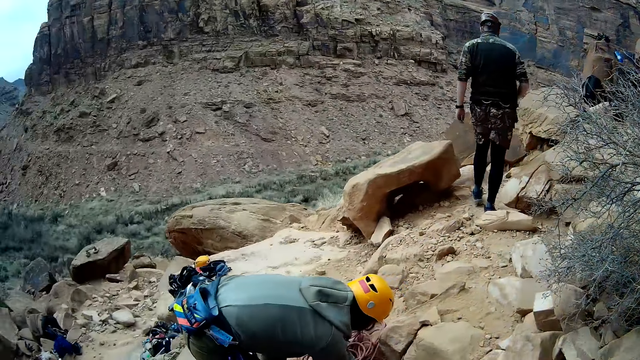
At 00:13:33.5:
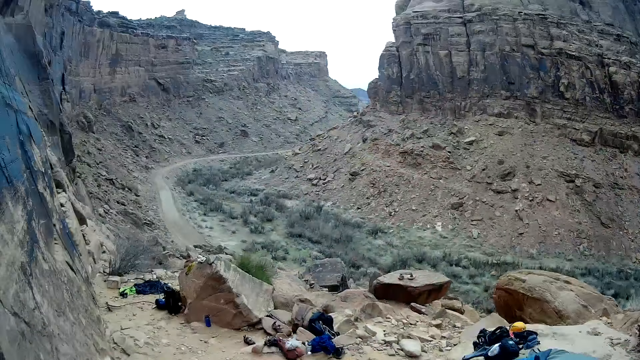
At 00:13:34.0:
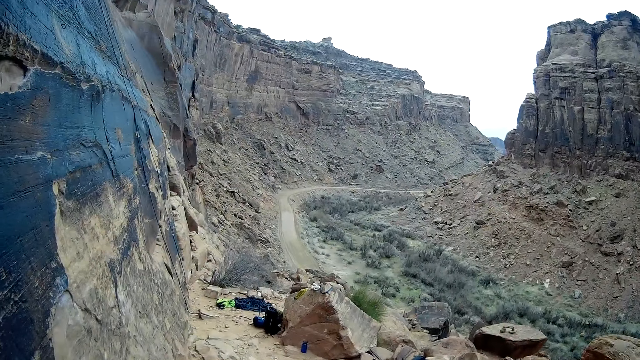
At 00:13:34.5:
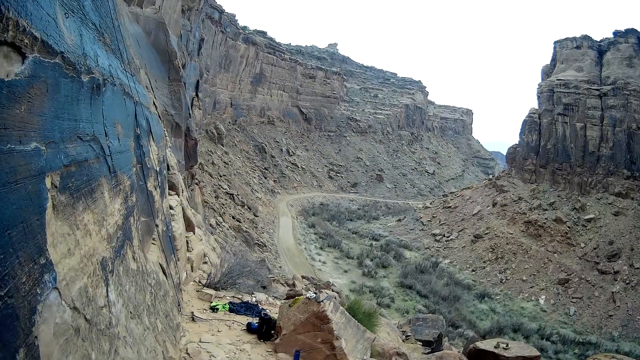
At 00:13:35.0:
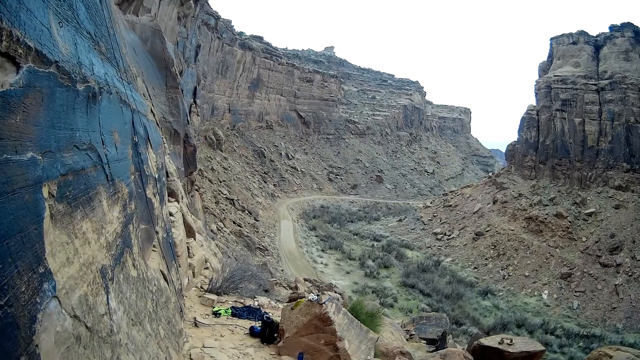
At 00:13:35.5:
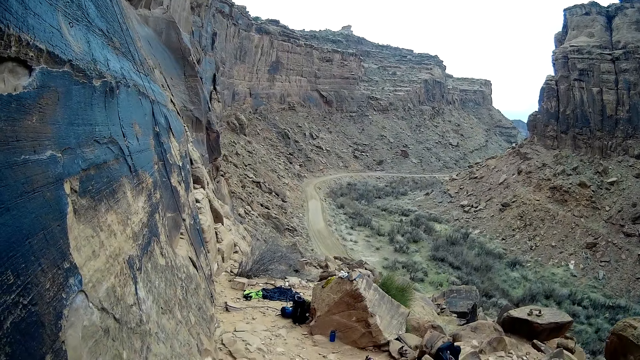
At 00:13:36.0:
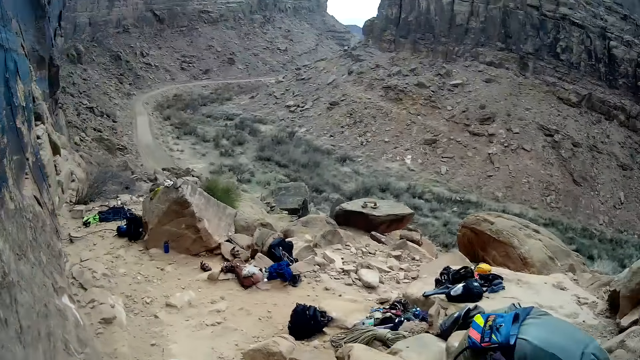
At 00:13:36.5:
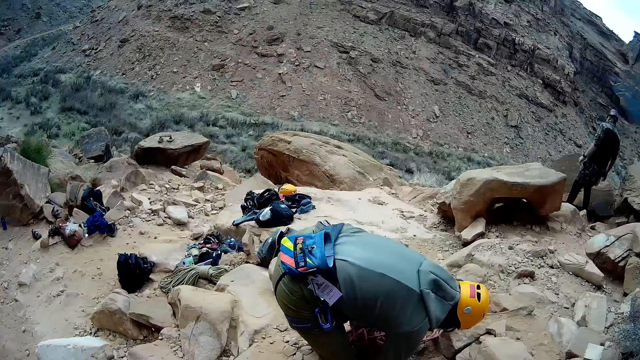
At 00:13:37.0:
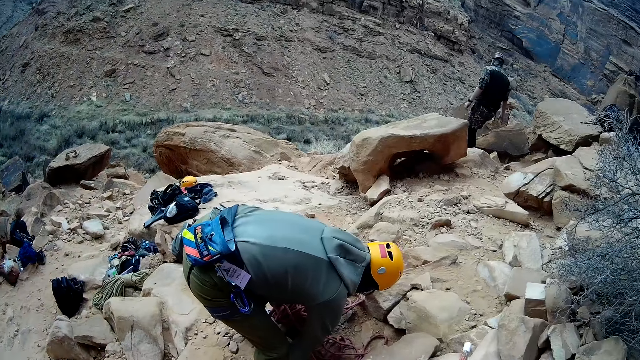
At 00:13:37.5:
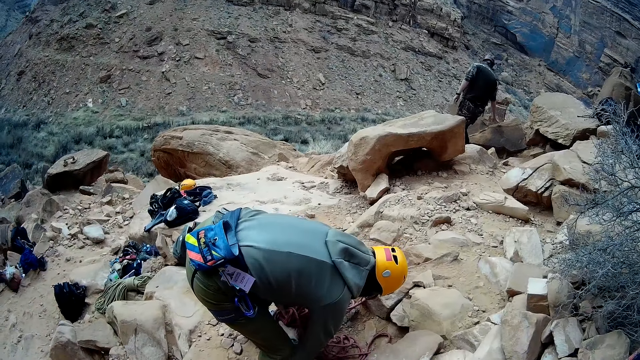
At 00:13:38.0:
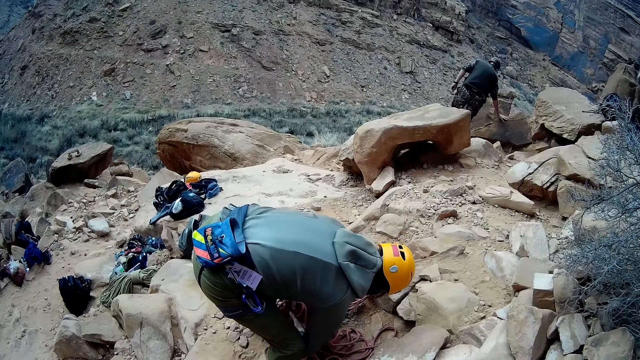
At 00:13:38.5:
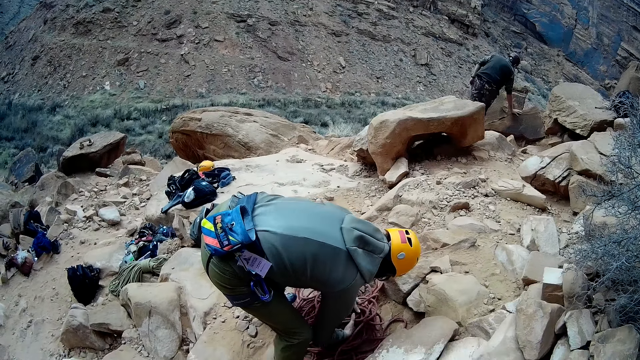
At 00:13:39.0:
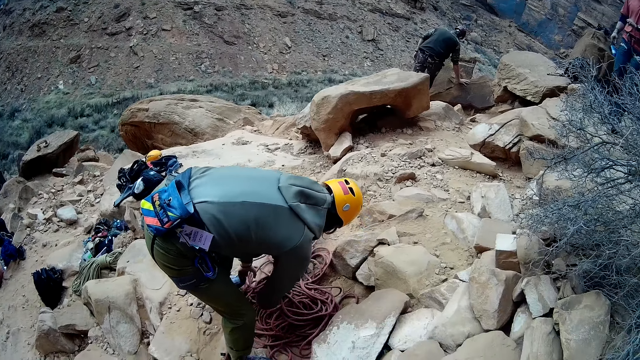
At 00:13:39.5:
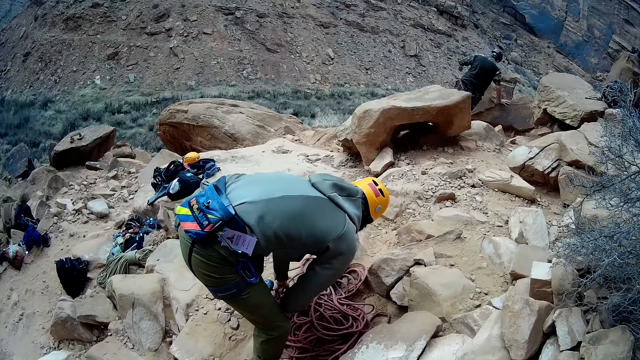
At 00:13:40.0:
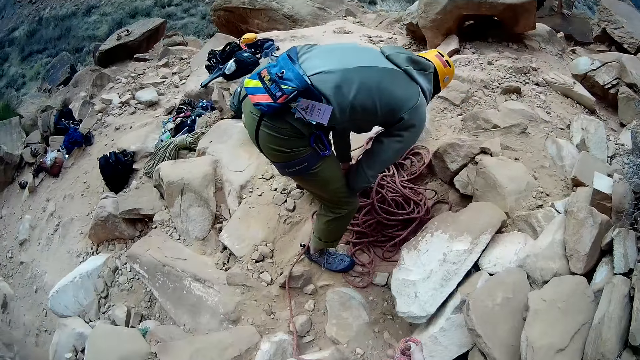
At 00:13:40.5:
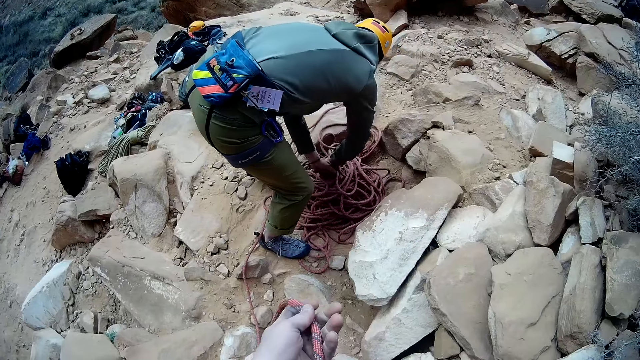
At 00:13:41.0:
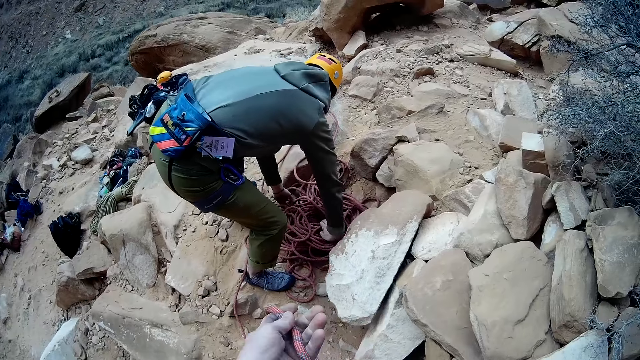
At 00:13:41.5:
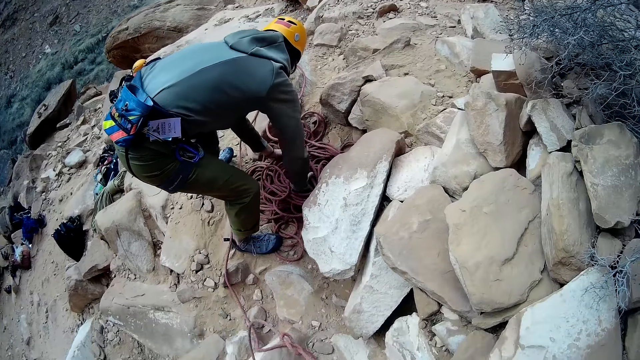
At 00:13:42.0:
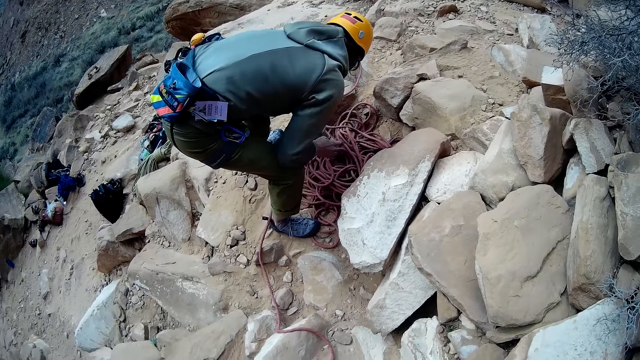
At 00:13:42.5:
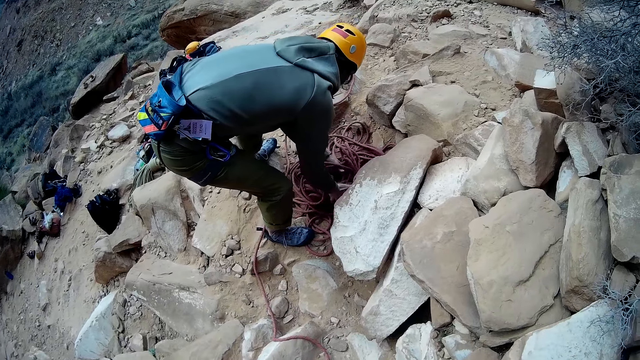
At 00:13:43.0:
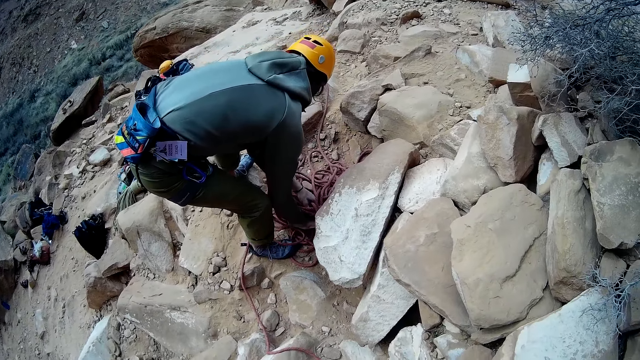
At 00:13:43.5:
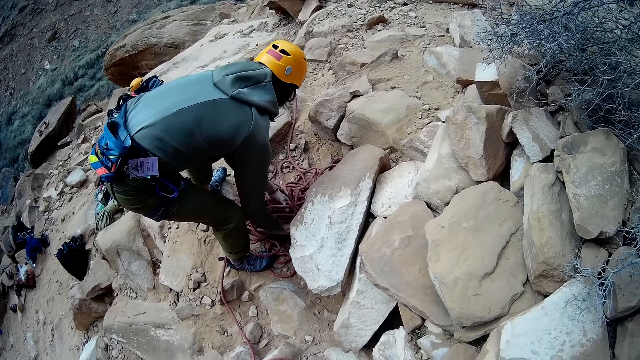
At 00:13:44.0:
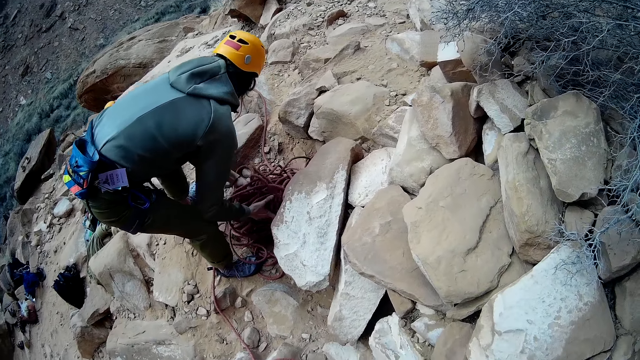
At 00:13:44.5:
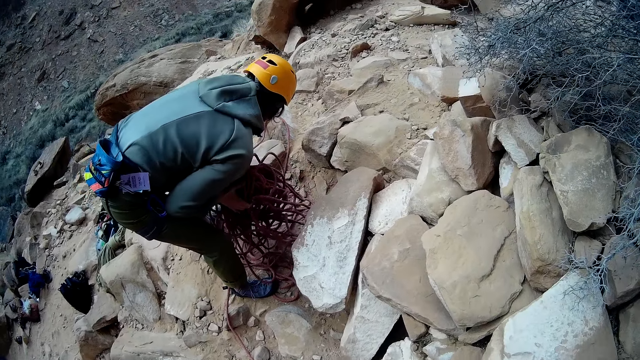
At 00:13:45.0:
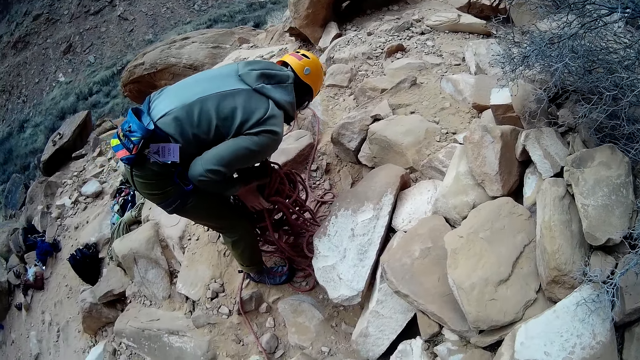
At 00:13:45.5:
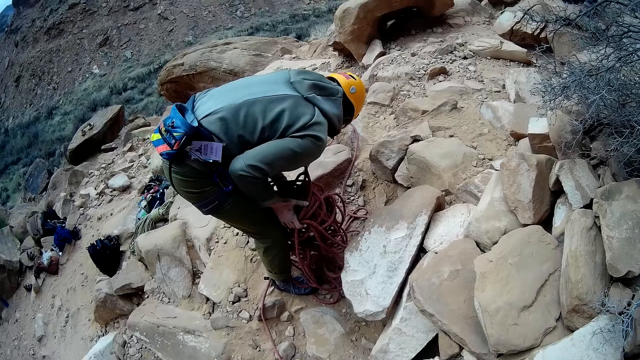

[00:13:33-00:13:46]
The camera wearer looks around. They pull the rope.

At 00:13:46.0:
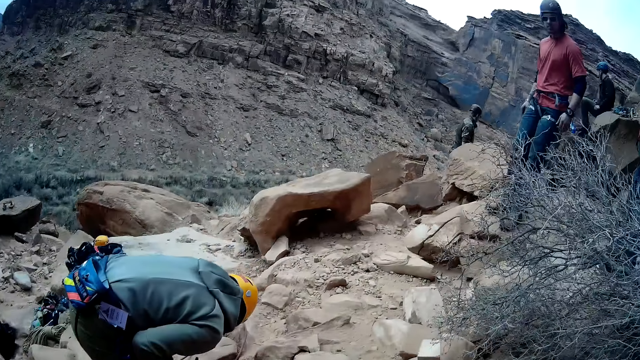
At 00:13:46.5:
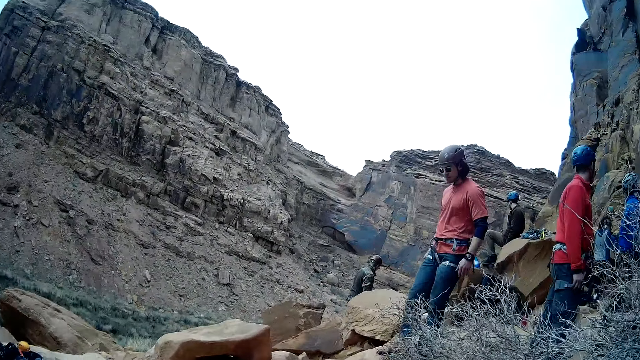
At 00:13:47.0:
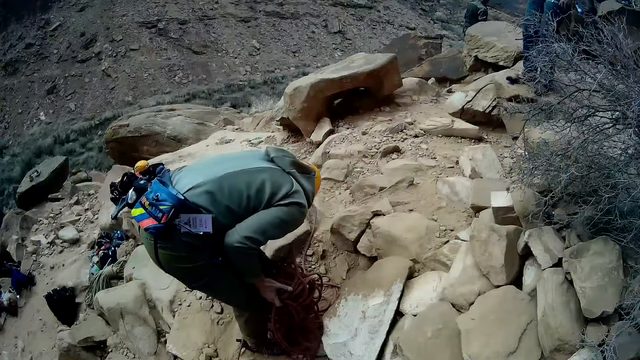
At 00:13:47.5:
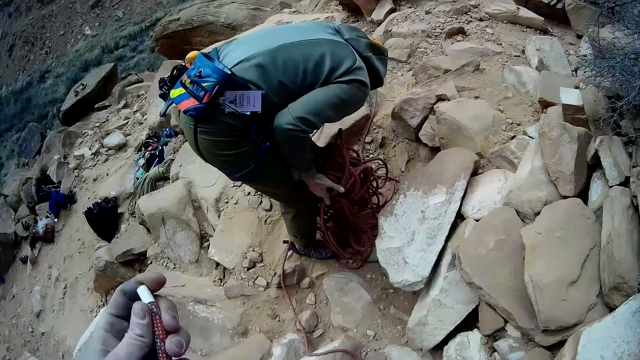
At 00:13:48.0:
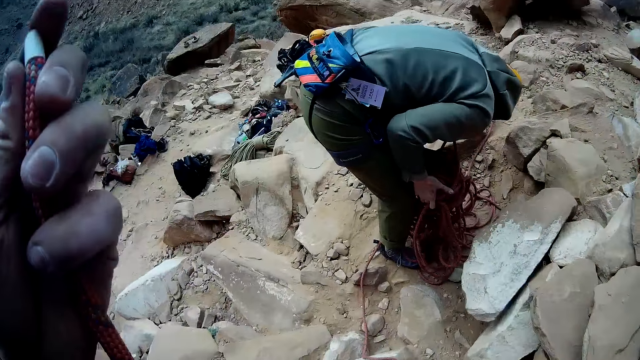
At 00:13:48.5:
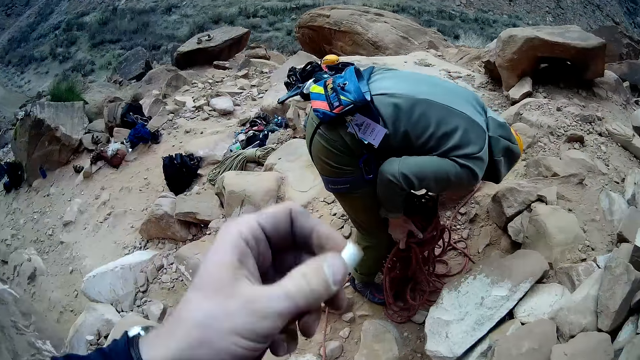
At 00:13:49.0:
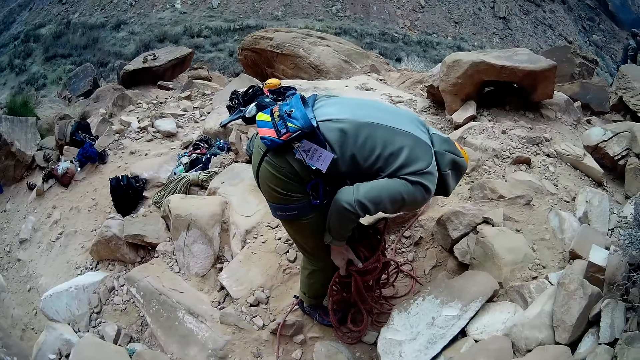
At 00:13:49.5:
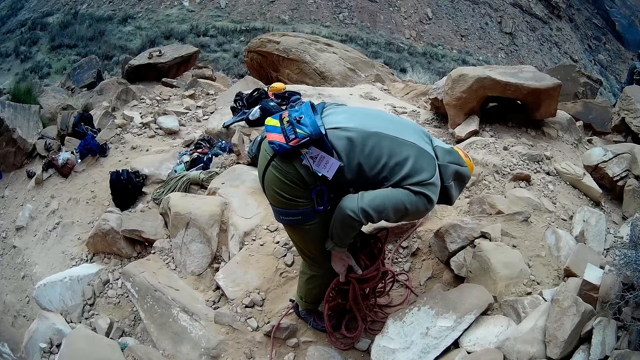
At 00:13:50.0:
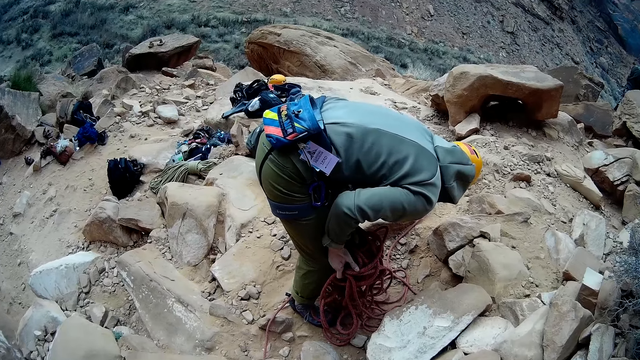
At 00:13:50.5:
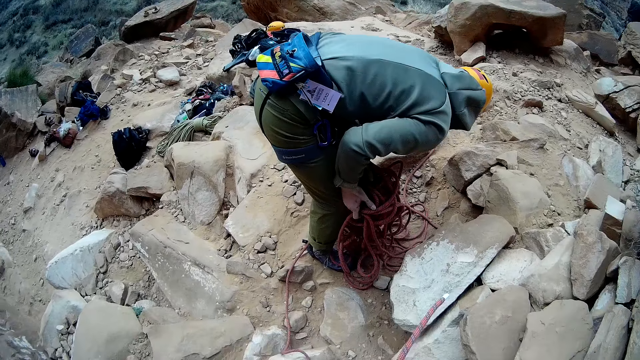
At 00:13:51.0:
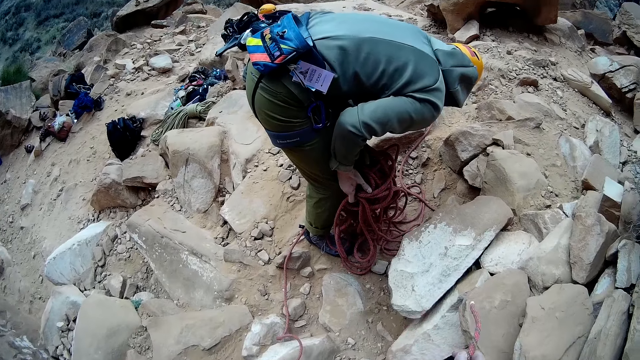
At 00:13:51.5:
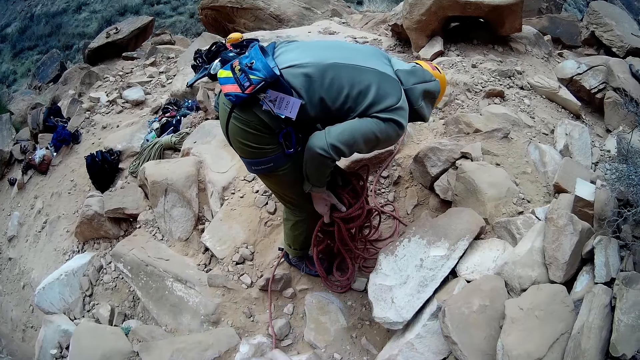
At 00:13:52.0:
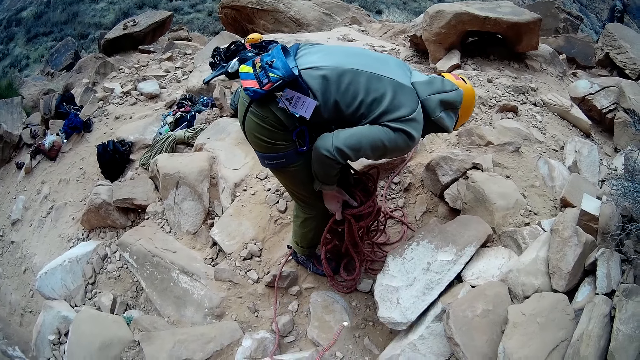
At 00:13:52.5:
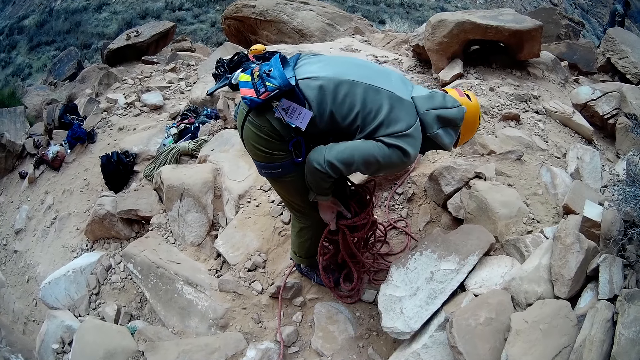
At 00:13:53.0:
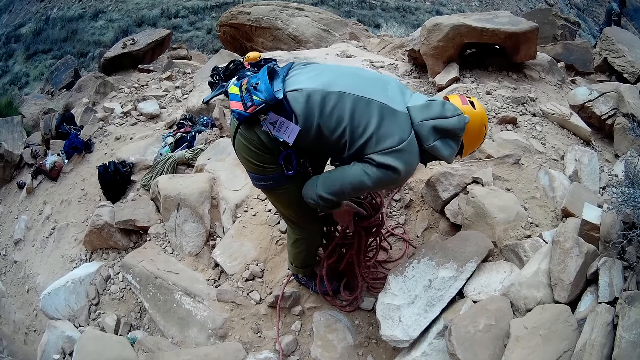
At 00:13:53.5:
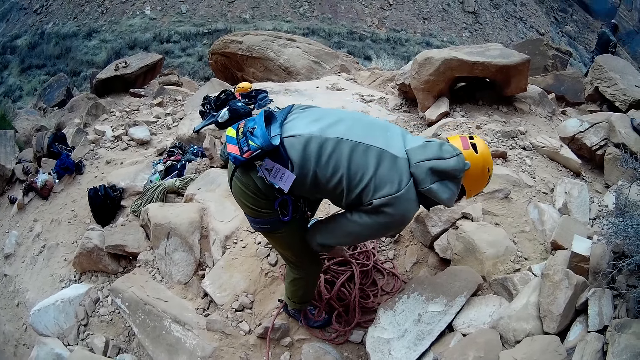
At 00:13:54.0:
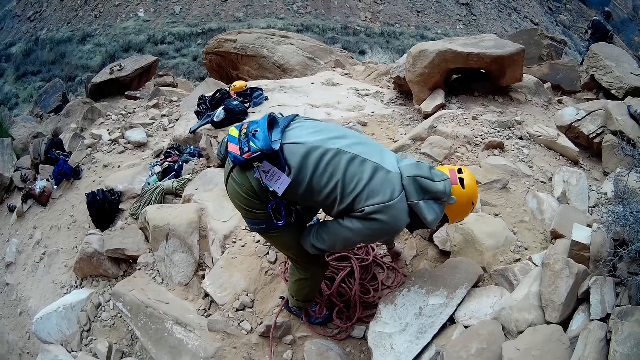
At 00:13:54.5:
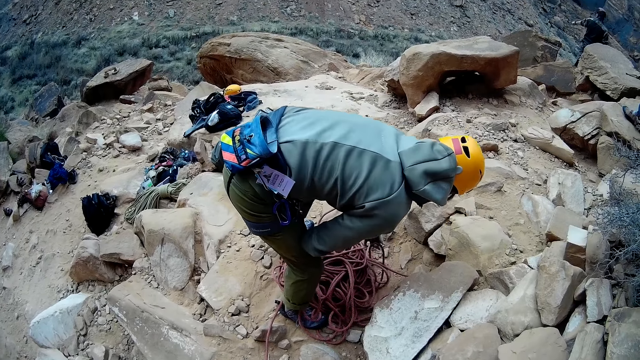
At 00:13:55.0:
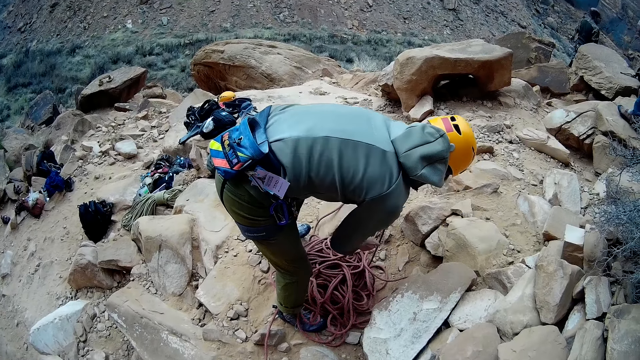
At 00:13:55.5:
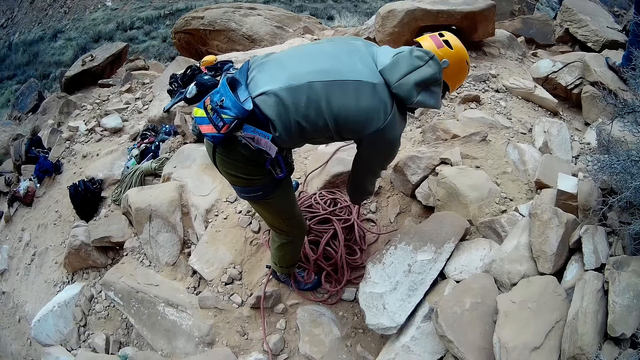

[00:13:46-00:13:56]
The camera wearer raises his right hand with a rope in it. He stretches the rope.
